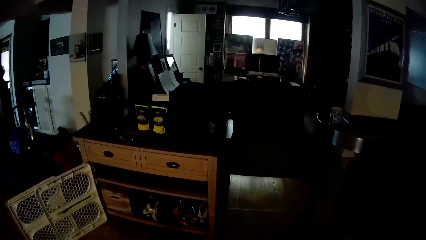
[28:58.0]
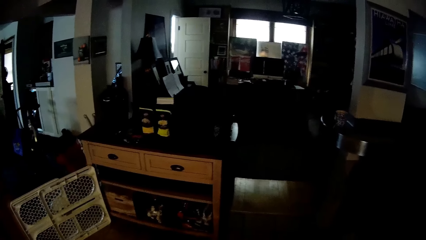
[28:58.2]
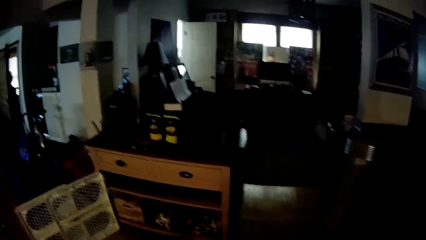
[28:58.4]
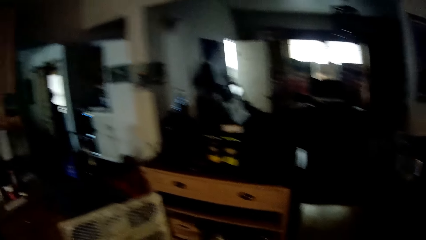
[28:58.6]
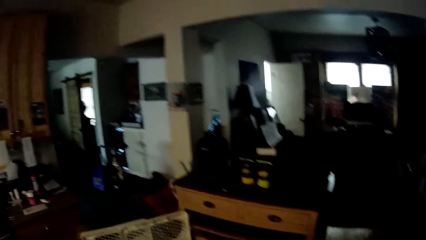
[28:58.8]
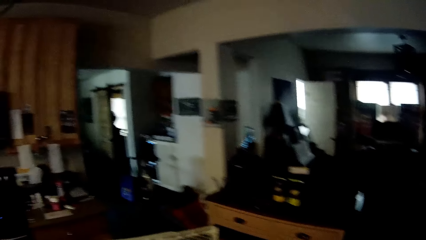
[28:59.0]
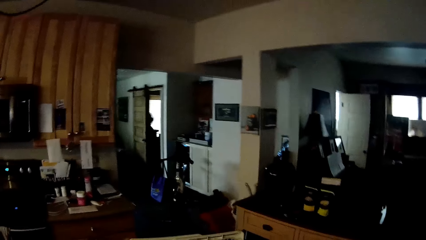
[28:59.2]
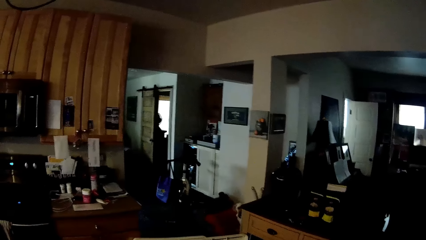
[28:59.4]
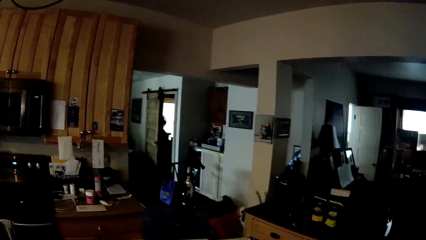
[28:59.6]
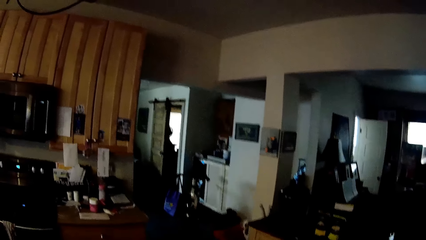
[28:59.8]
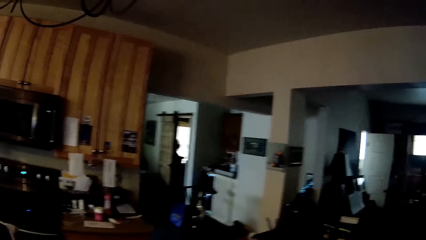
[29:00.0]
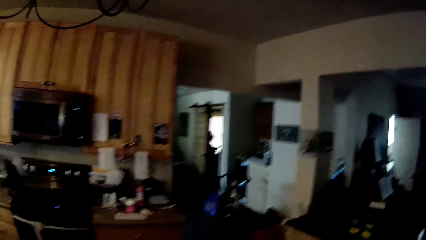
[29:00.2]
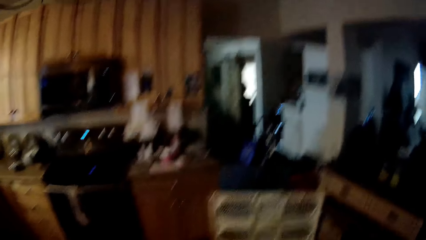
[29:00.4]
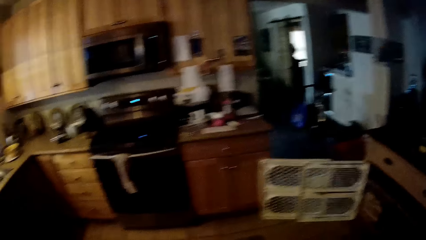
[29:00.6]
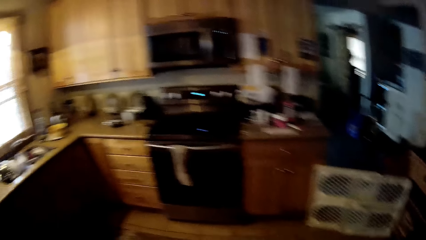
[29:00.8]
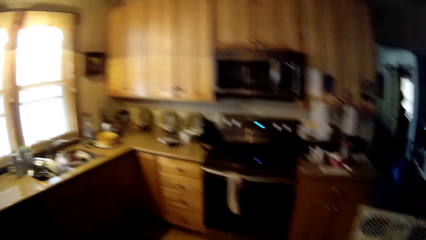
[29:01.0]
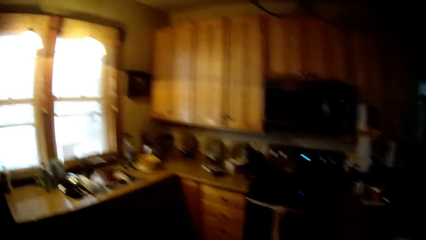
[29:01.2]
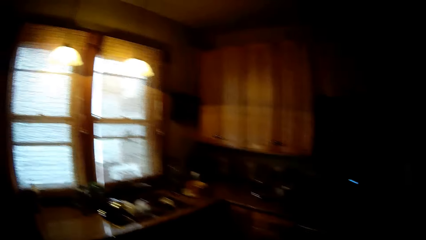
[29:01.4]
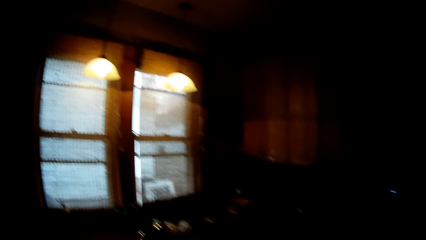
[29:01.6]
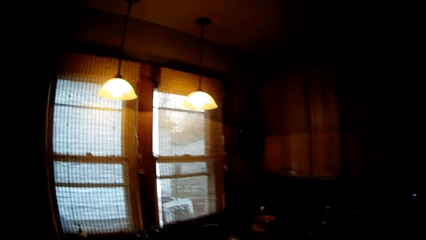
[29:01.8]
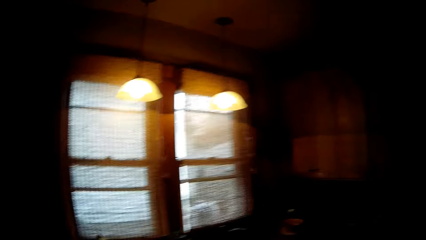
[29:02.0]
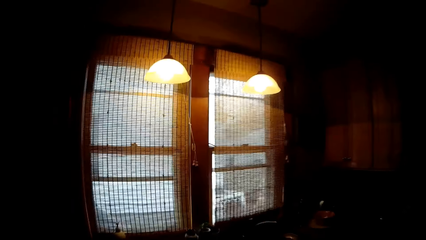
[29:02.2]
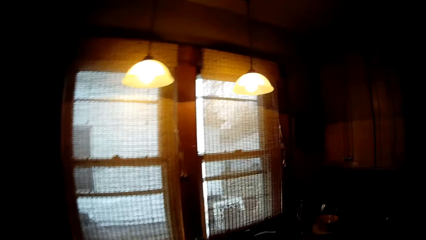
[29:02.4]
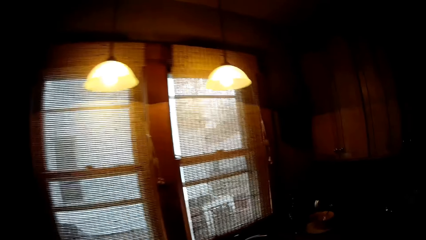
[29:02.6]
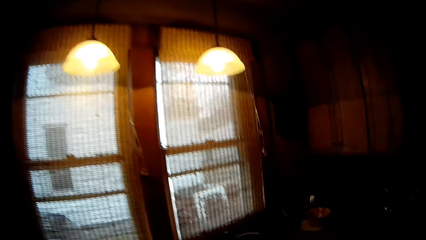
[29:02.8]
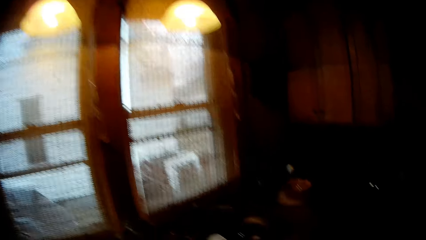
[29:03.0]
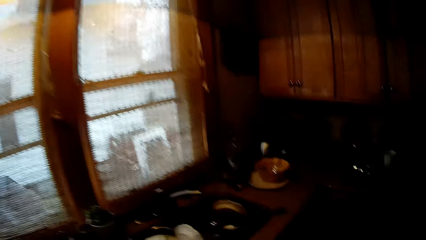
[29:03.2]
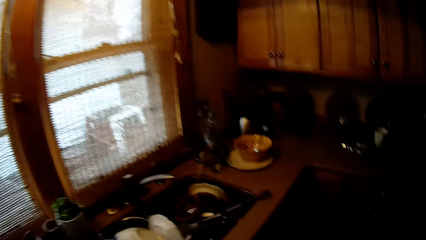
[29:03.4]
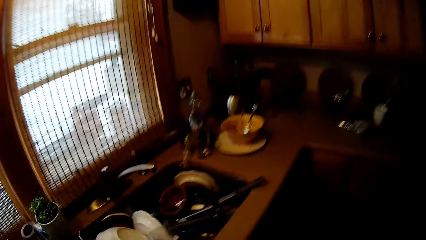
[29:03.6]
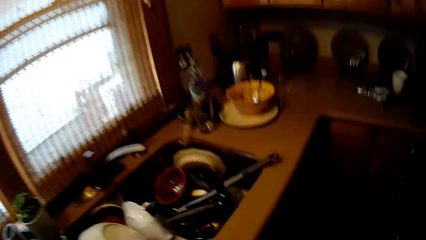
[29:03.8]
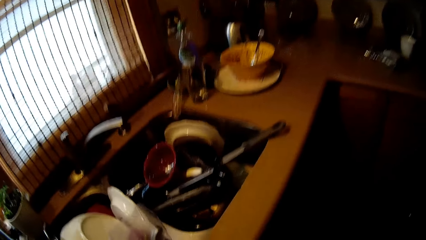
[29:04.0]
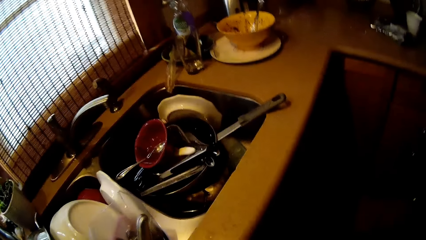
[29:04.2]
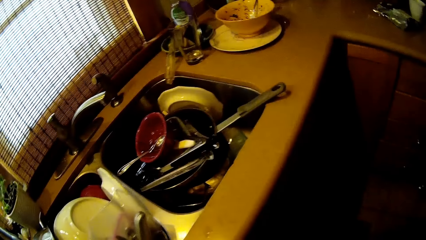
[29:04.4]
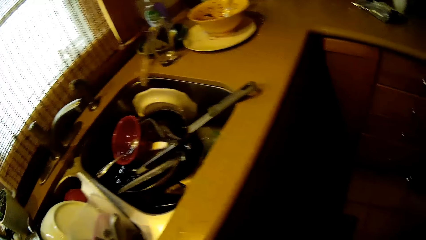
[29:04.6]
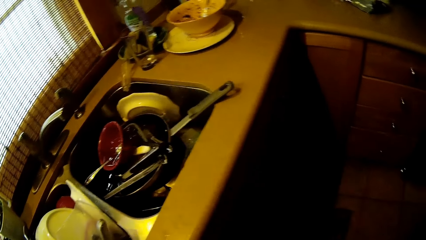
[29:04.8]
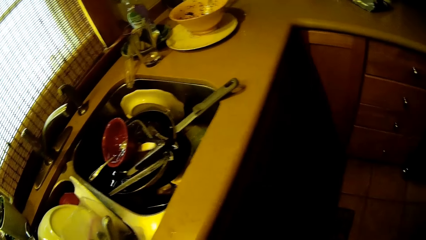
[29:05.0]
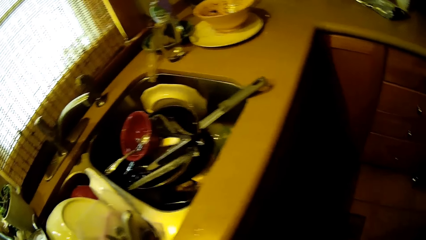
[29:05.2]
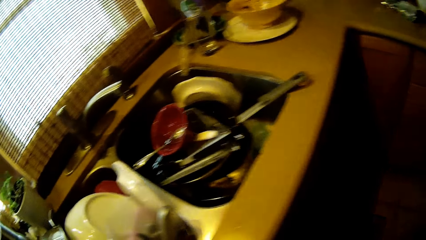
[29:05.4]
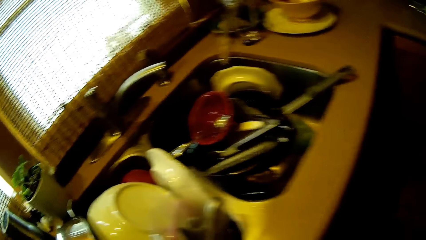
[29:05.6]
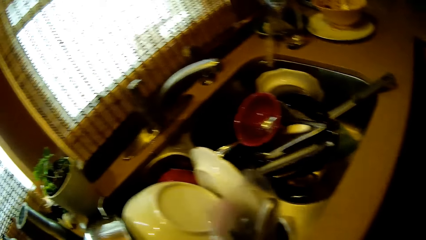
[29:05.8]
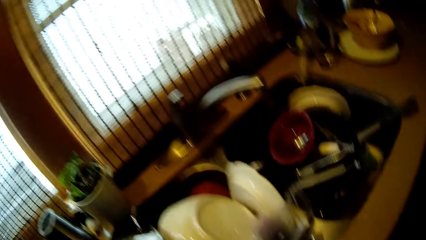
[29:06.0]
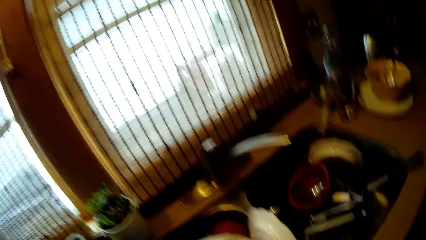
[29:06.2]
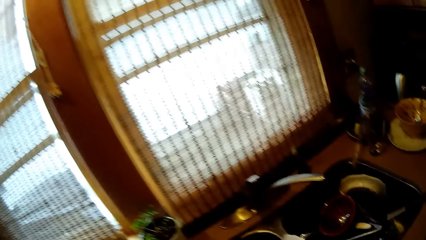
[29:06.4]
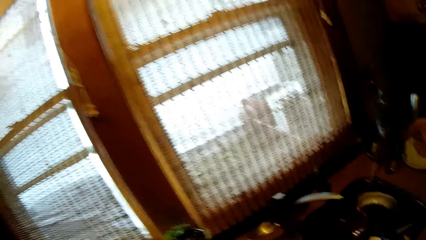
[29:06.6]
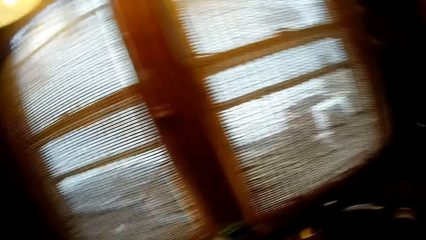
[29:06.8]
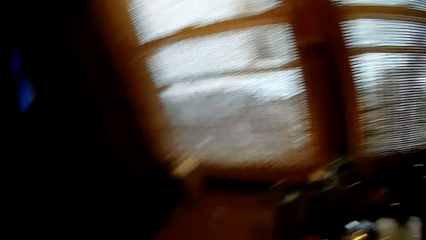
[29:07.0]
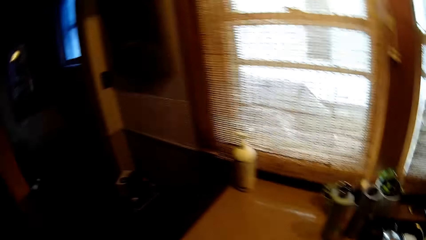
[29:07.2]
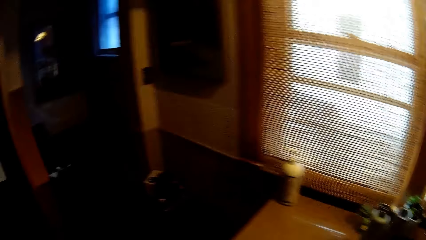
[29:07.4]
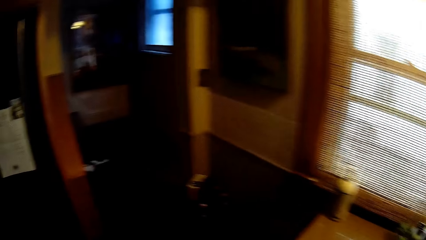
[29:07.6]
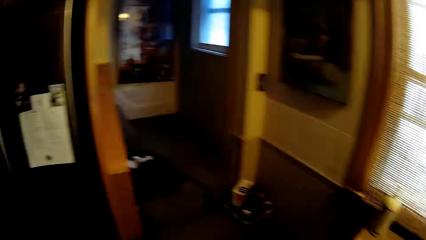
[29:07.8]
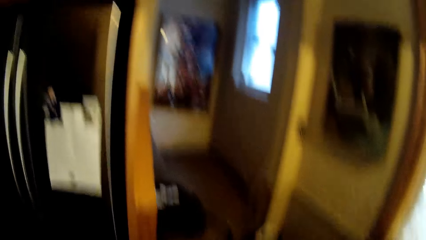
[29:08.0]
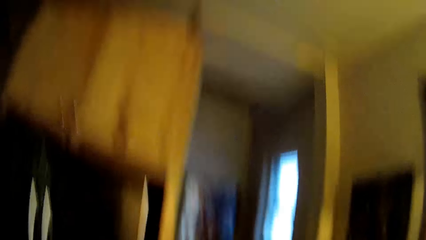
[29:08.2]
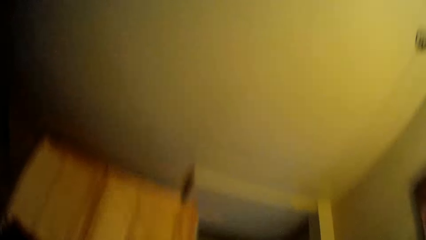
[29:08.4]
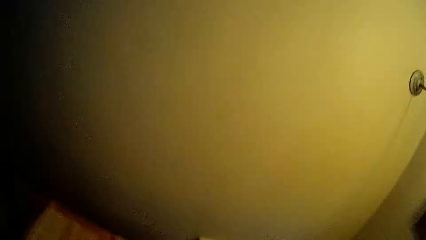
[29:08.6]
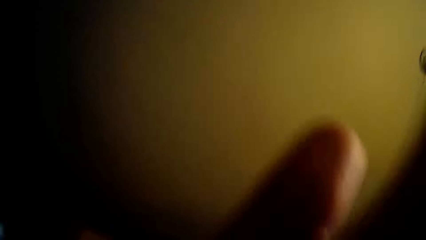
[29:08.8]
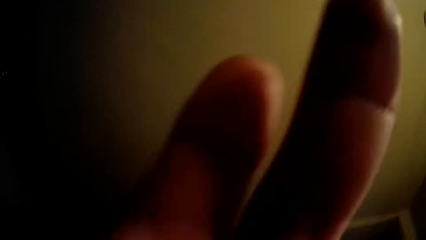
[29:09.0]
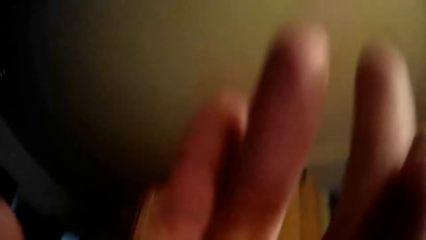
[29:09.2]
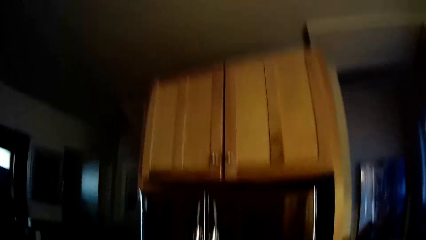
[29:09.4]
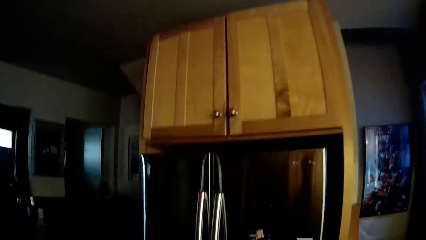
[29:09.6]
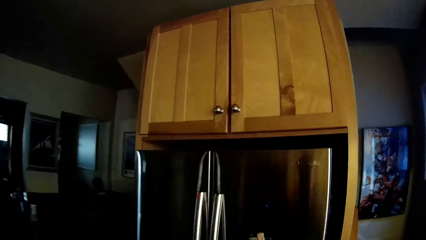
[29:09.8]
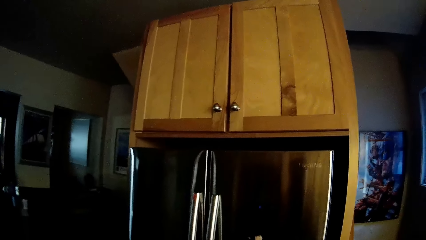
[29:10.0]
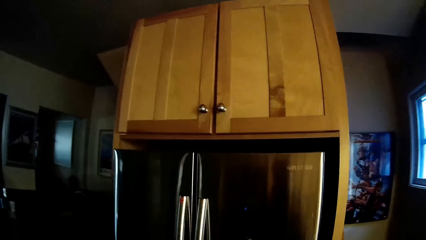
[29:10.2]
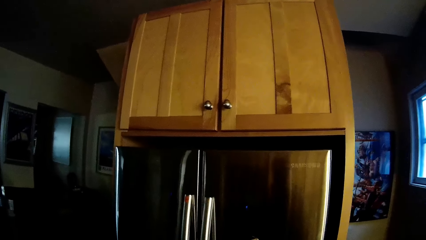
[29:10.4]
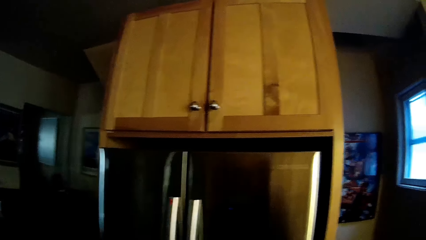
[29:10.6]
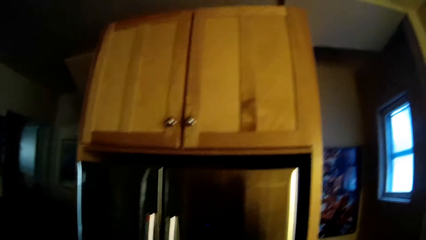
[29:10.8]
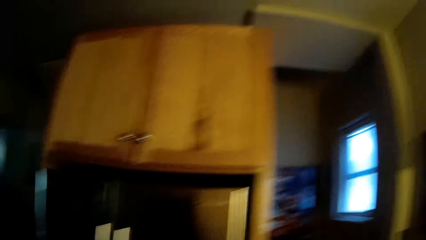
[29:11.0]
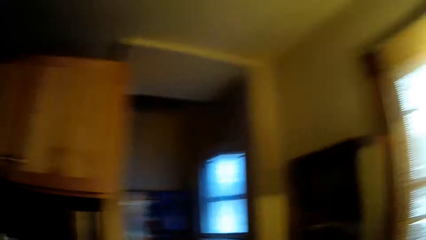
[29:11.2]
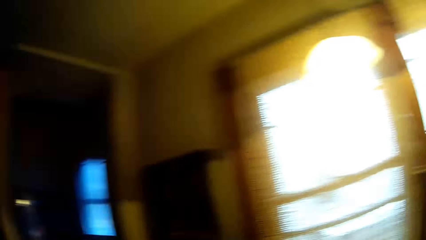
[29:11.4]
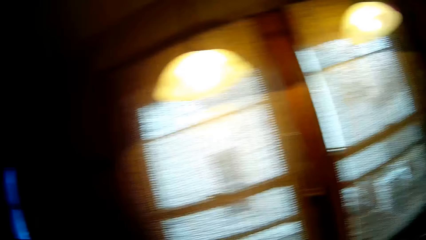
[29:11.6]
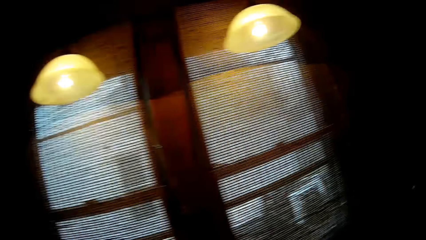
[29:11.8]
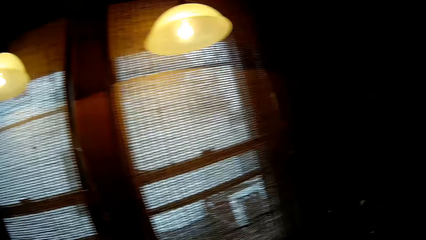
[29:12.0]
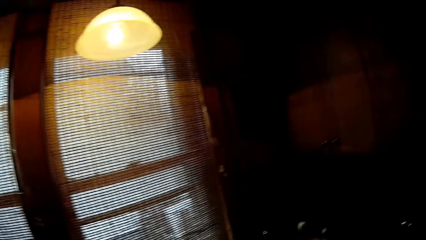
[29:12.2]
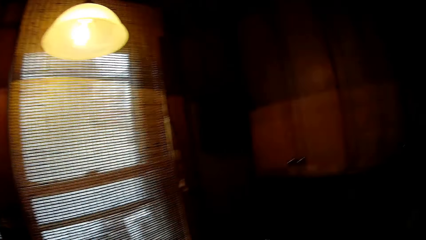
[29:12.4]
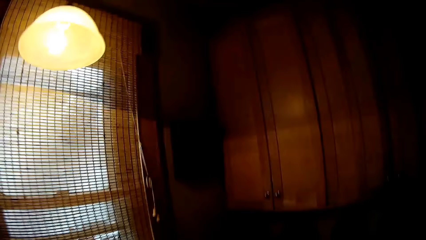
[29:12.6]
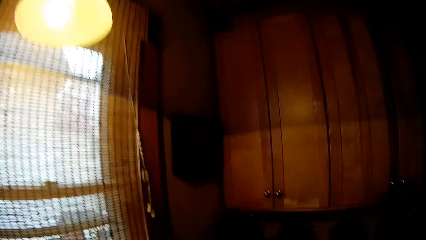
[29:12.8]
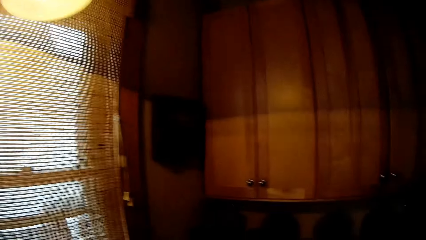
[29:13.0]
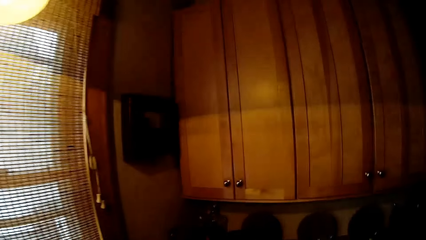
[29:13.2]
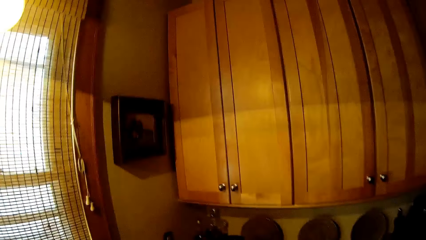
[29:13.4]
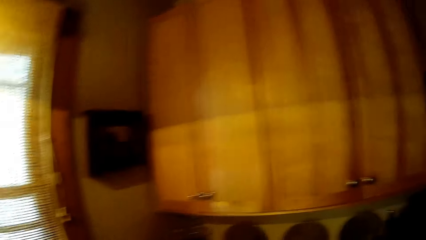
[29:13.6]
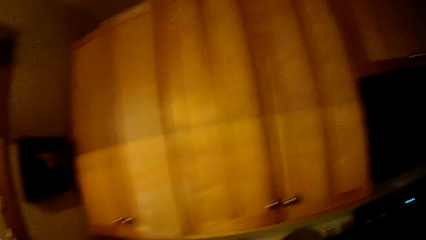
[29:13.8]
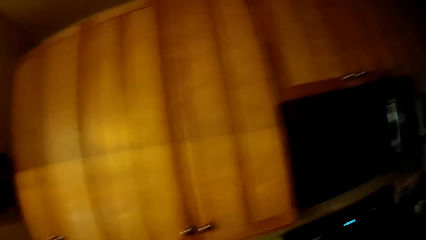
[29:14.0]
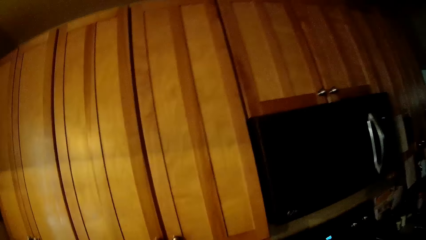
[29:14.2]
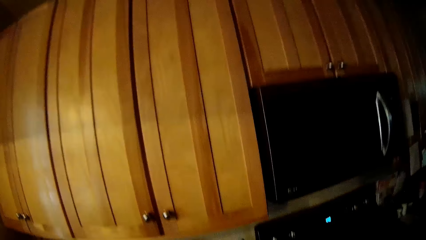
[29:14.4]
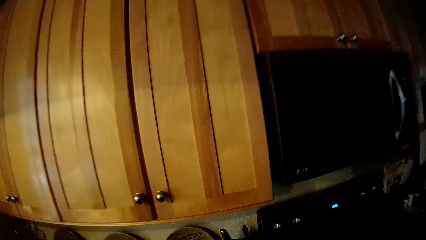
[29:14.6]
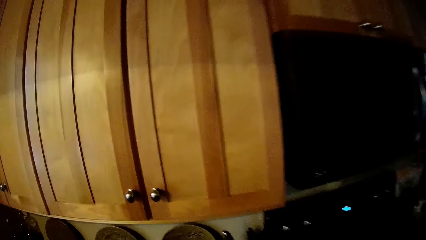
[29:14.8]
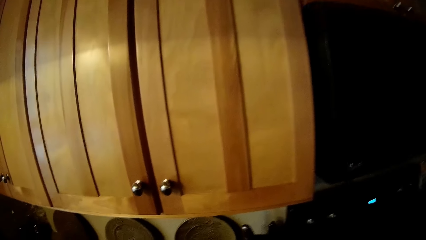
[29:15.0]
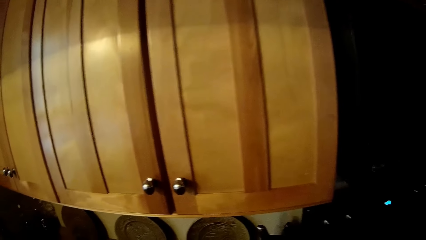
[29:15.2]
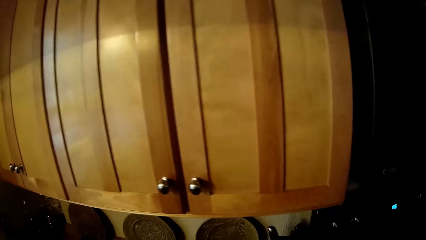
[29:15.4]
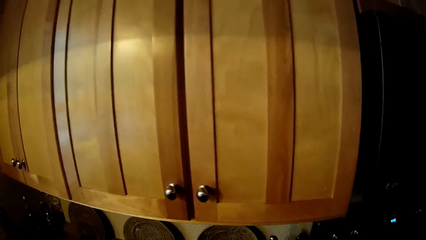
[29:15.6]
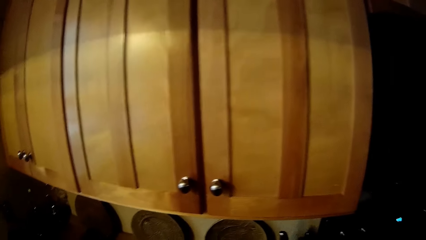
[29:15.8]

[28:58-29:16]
The camera wearer walks around the house. He turns around. He bends forward. He stares at the utensils in the sink. He stands straight. He looks around the house. He looks up. He moves his hand upwards. He looks forward. He looks around the house. He turns around. He walks around the house.
